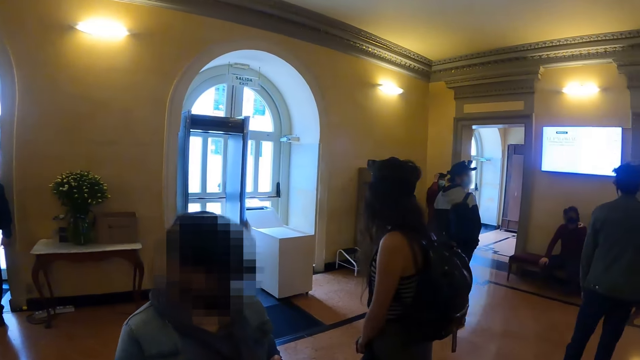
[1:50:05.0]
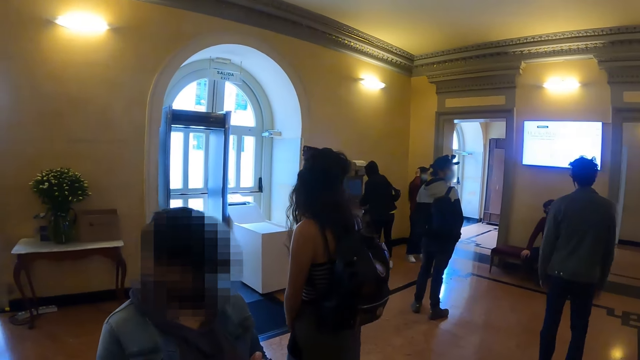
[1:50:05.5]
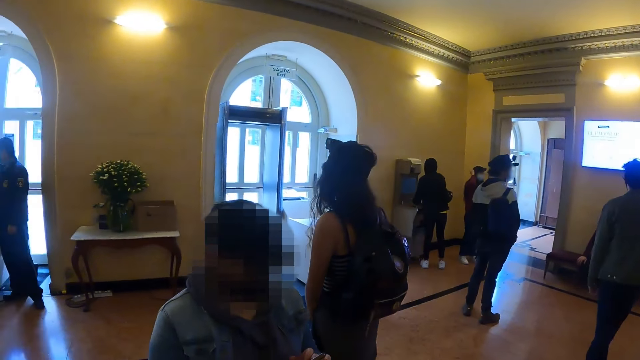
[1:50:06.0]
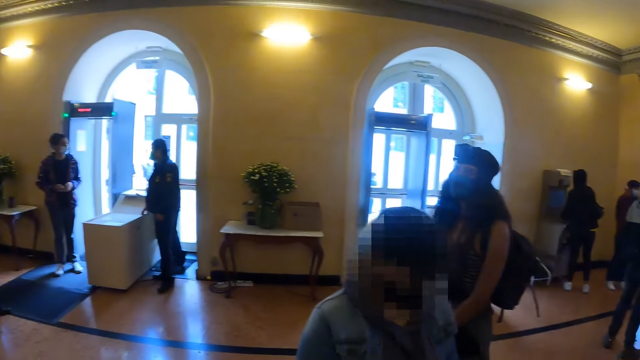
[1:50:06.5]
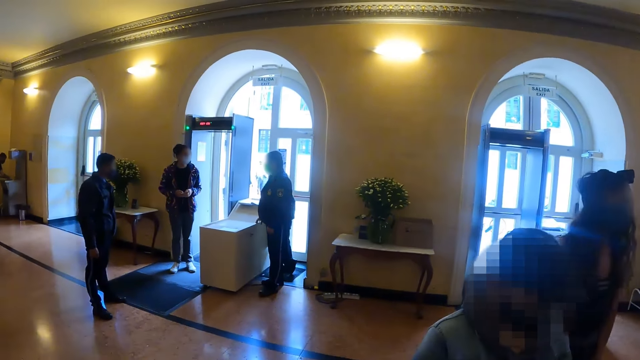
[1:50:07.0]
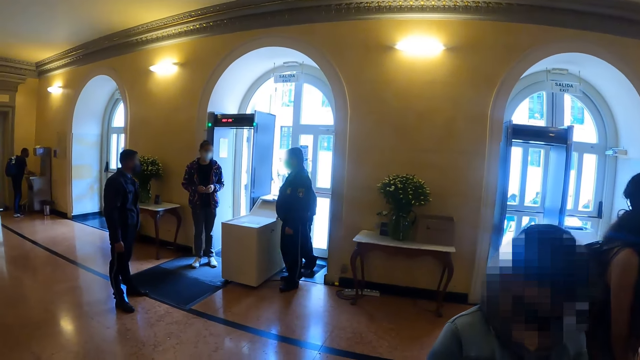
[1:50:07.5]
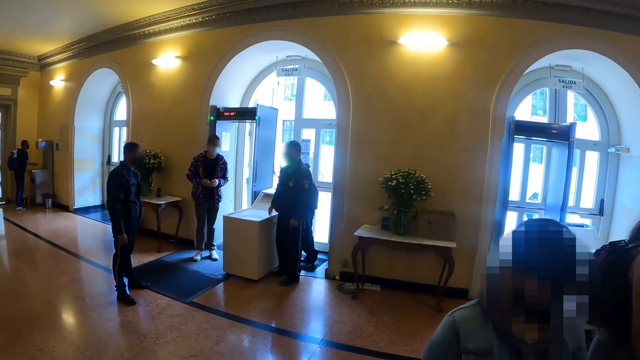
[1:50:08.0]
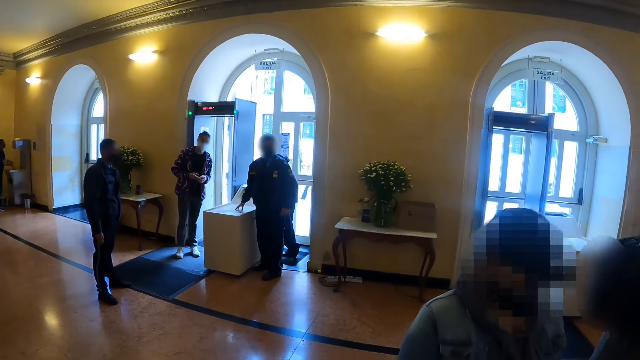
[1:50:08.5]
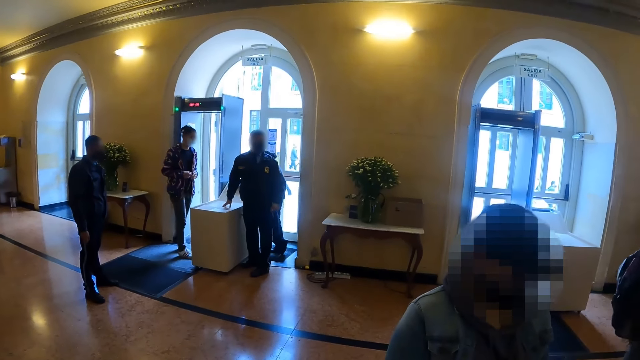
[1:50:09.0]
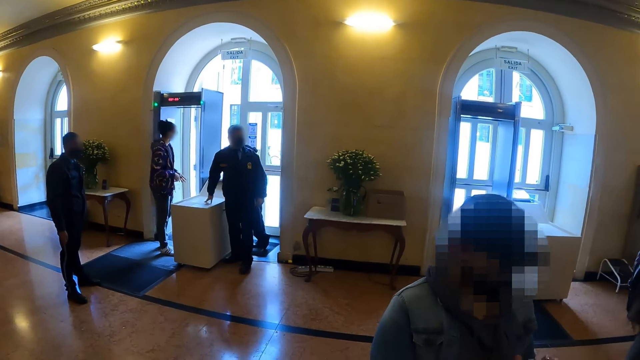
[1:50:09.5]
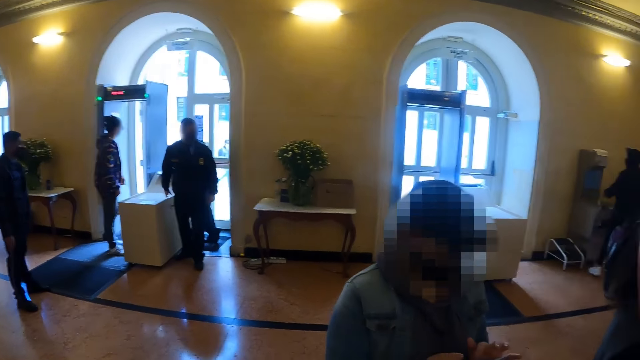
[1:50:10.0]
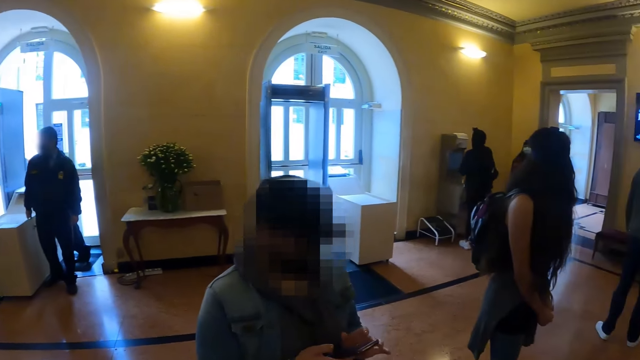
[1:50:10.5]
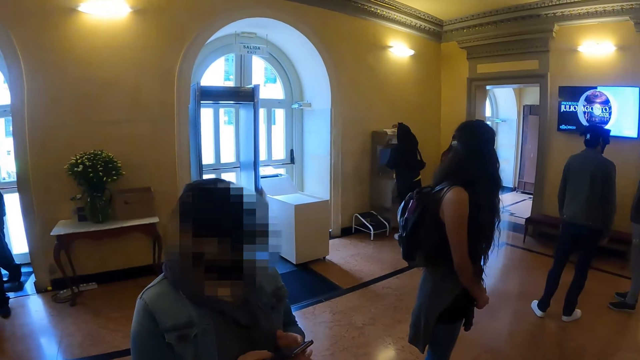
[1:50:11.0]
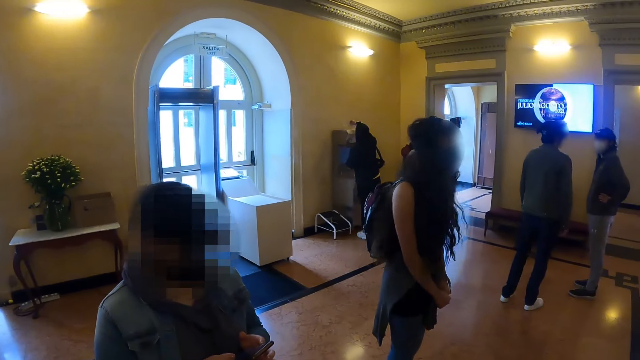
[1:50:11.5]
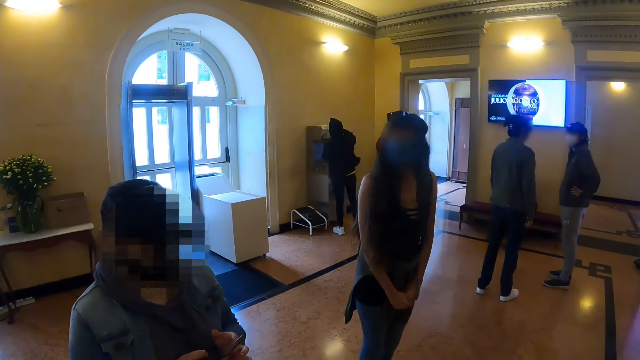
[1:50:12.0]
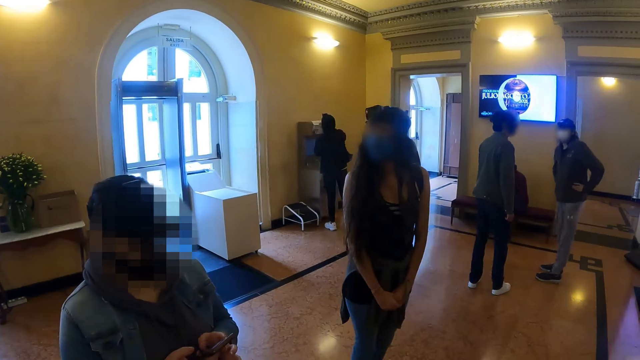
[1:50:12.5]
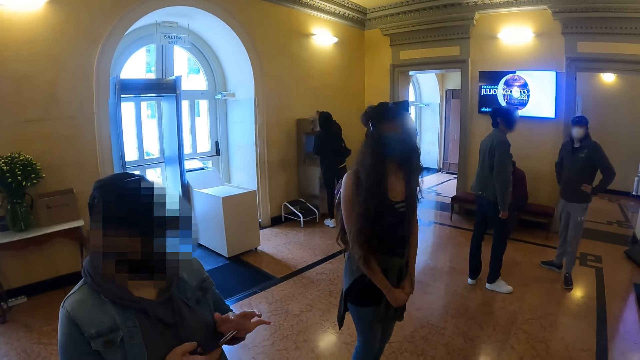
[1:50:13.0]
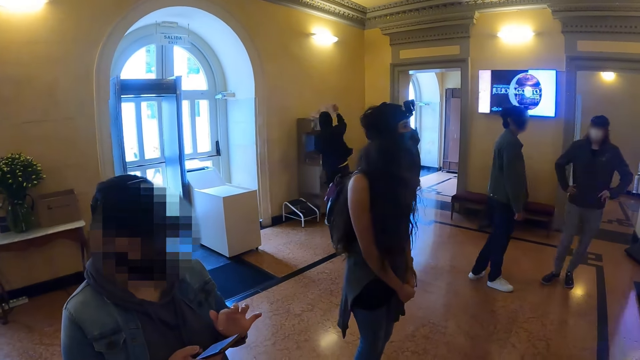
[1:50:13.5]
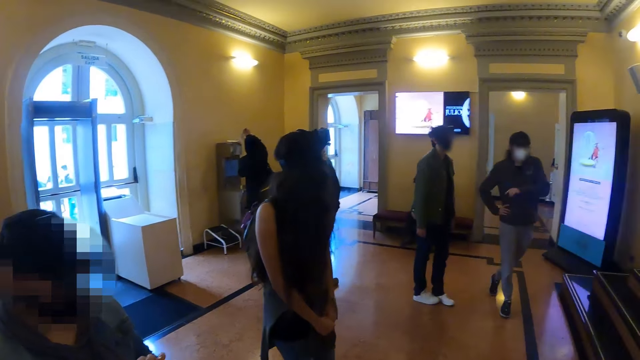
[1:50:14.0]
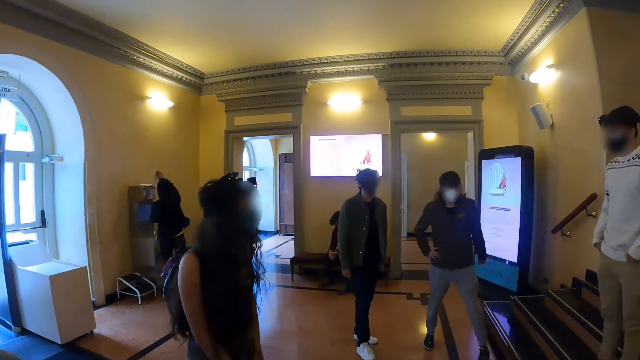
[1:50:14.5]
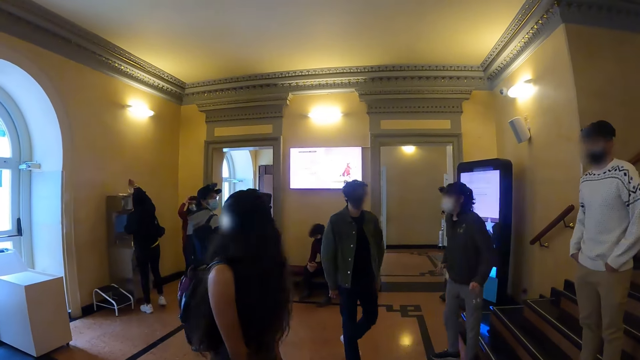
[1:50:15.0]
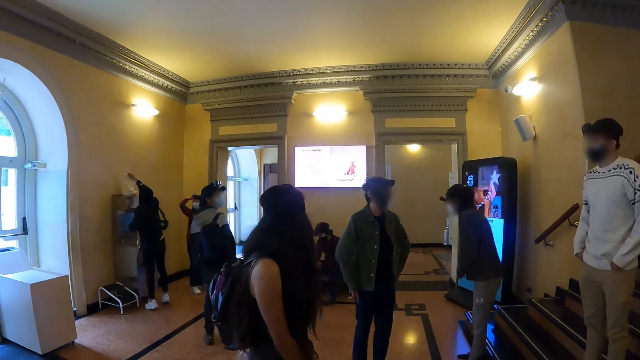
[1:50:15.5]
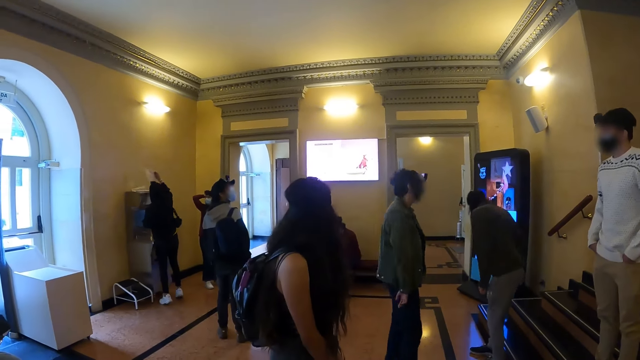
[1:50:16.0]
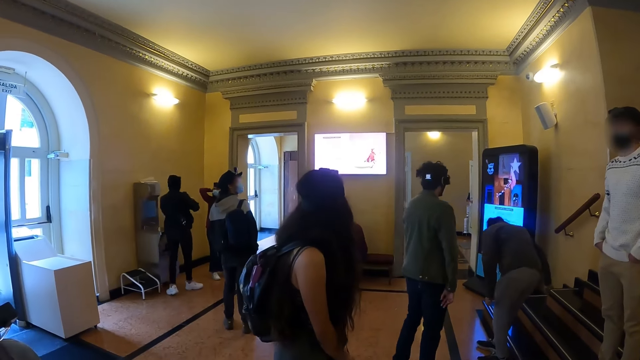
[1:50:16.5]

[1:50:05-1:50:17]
A person walks in the house. The camera wearer looks around. The person looks around.

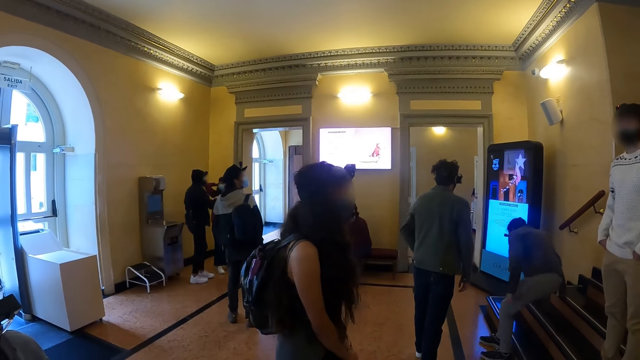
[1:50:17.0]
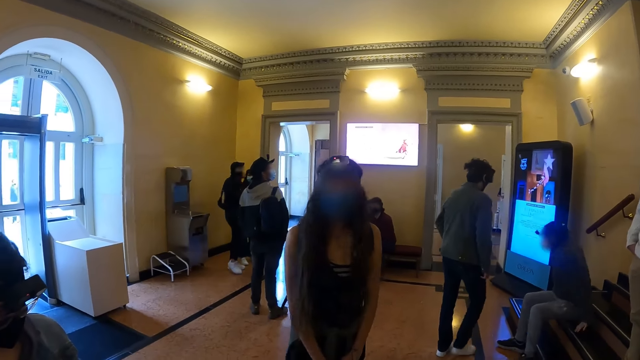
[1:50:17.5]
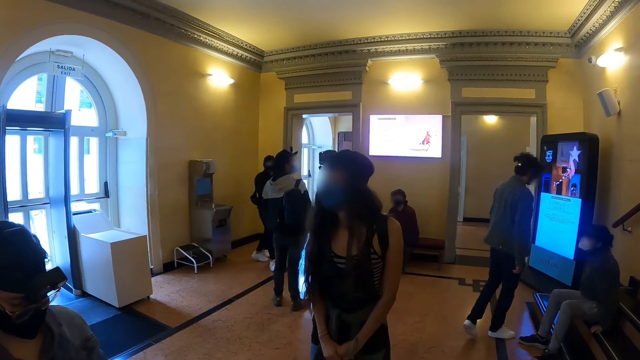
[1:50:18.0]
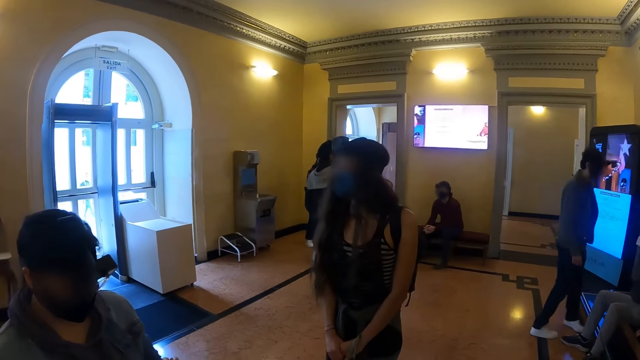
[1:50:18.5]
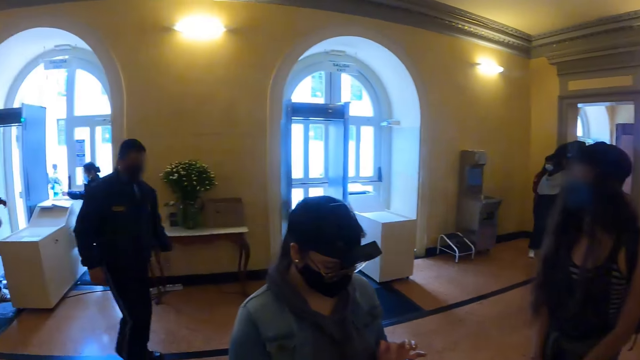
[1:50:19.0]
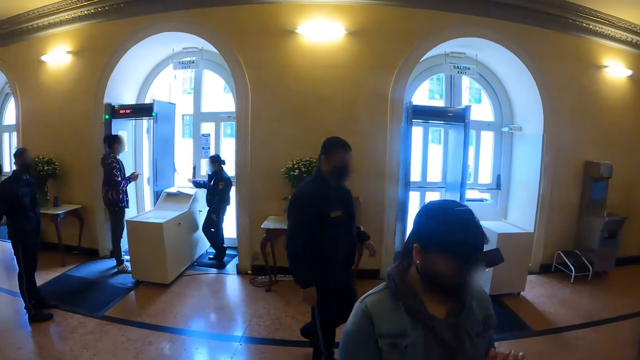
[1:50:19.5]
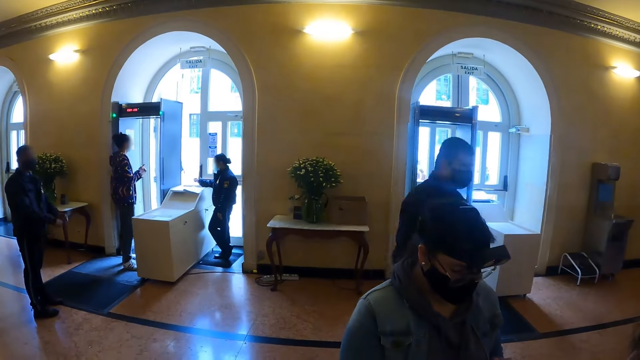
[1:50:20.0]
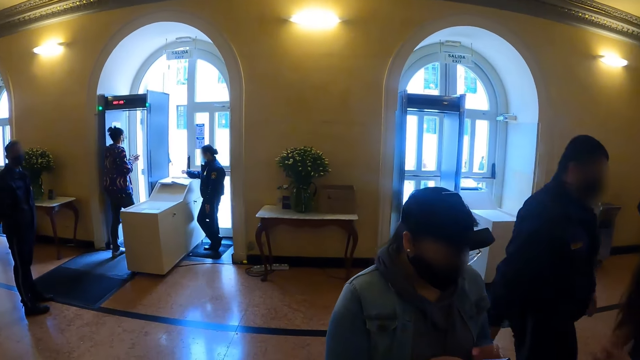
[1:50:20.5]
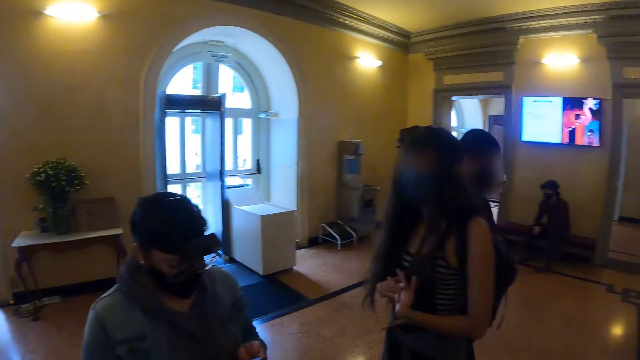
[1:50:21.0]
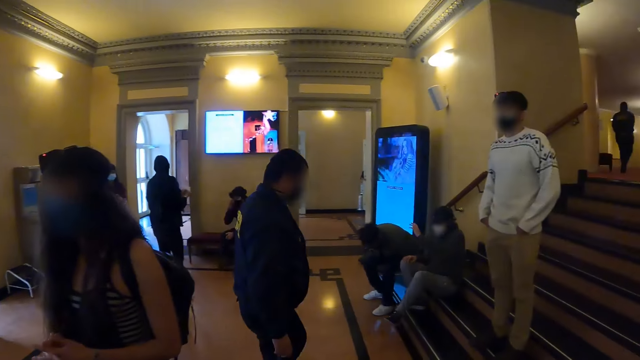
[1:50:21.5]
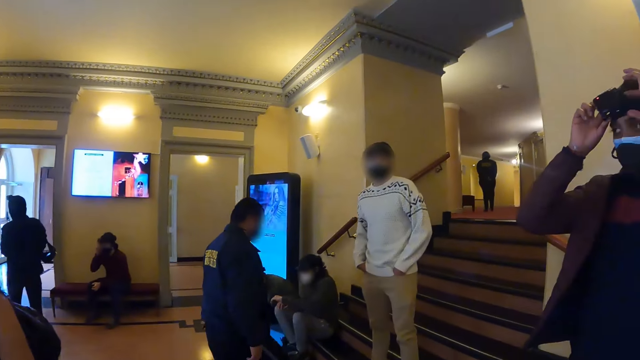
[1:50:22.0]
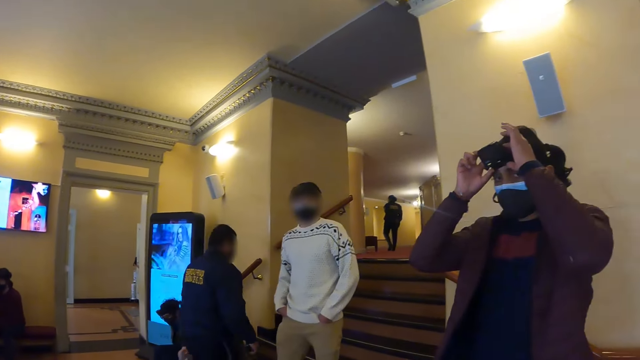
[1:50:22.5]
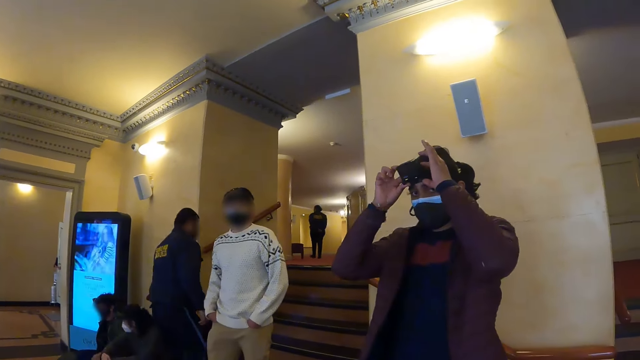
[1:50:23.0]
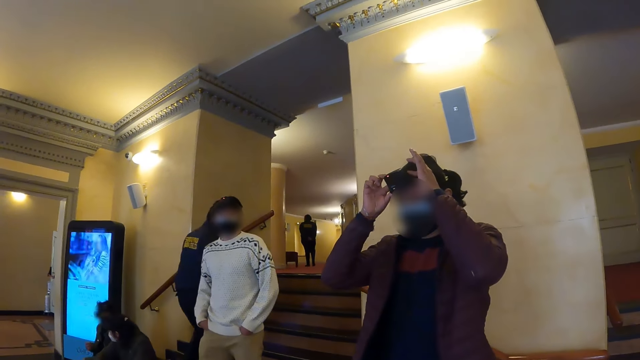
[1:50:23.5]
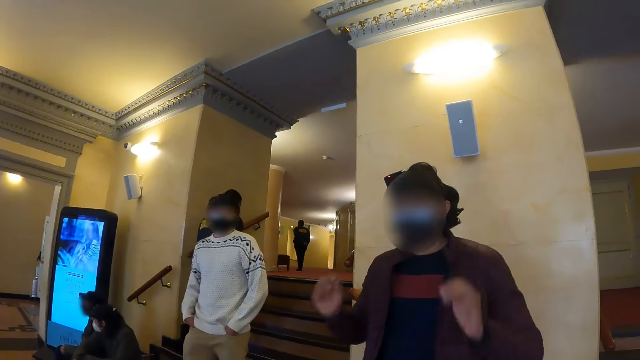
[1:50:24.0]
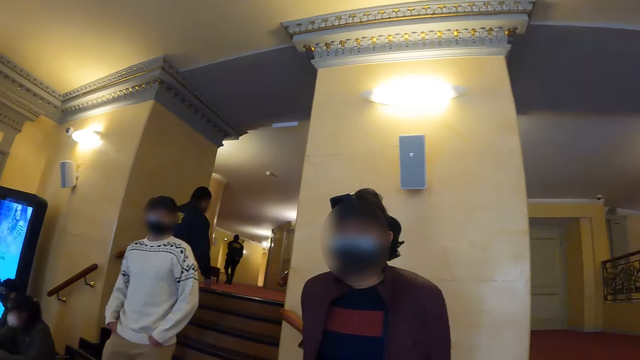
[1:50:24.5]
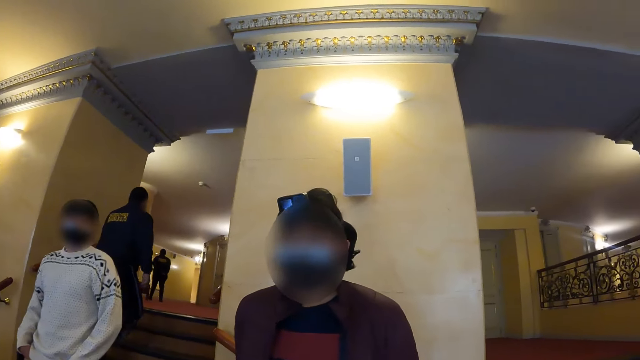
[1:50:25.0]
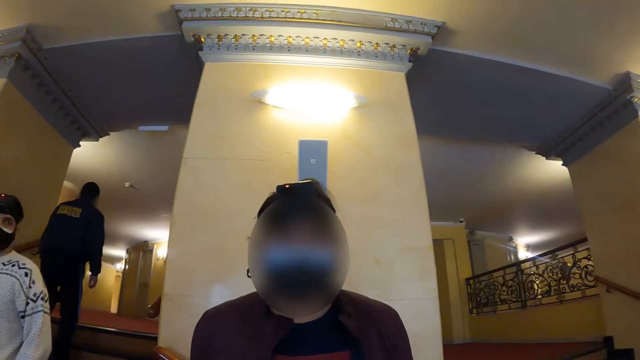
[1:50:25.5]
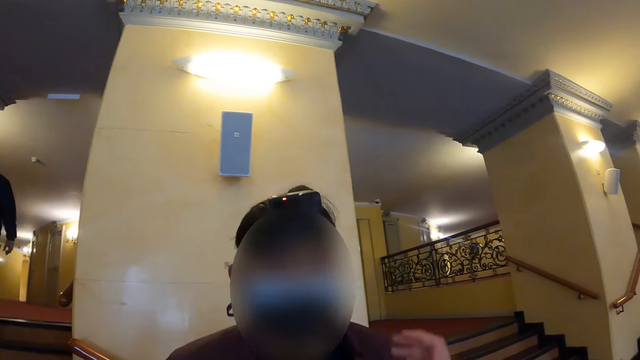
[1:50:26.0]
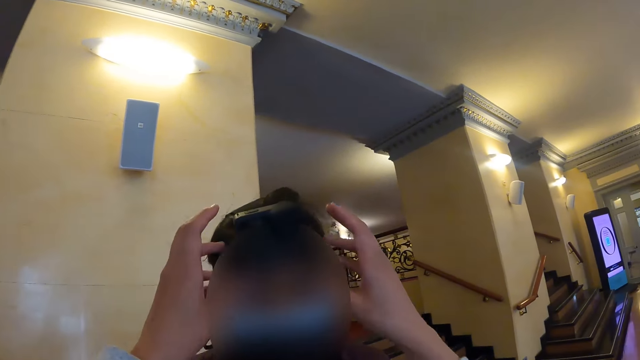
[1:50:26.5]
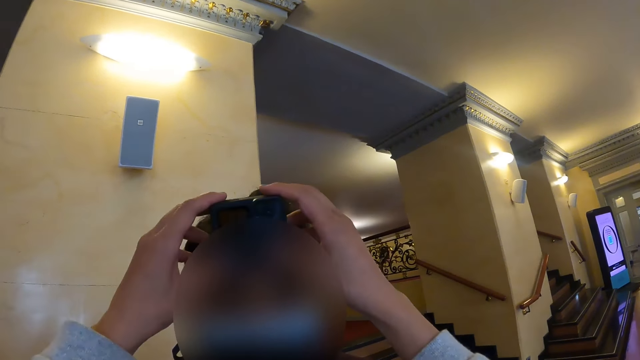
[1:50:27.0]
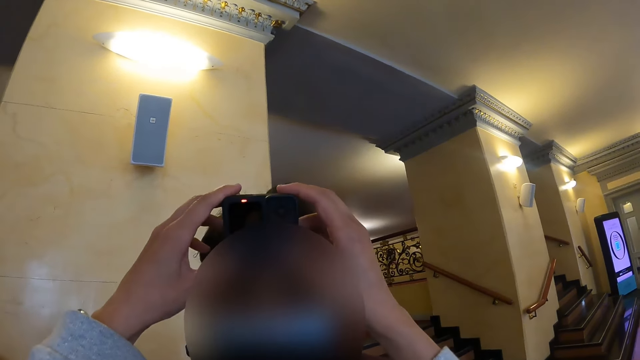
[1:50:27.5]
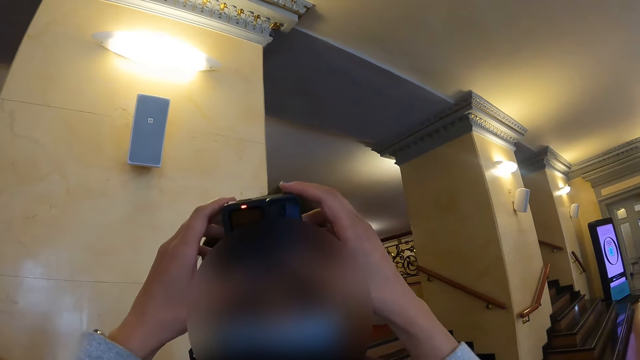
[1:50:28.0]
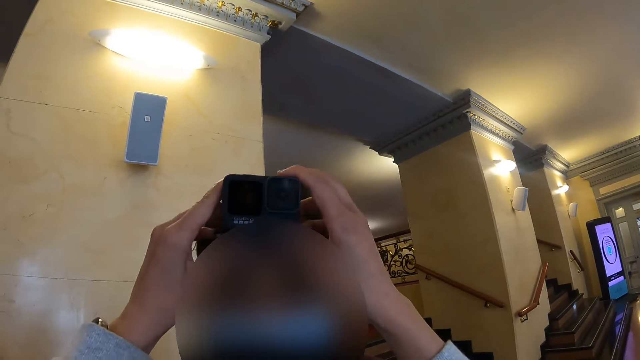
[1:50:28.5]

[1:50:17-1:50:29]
The camera wearer looks around. A person adjusts the camera. The camera wearer looks at the person. They look around. They adjust the person's camera.
